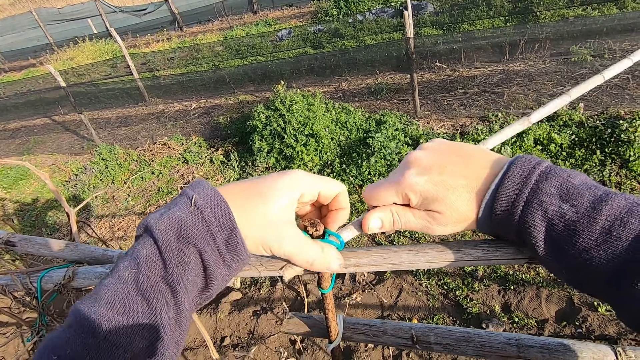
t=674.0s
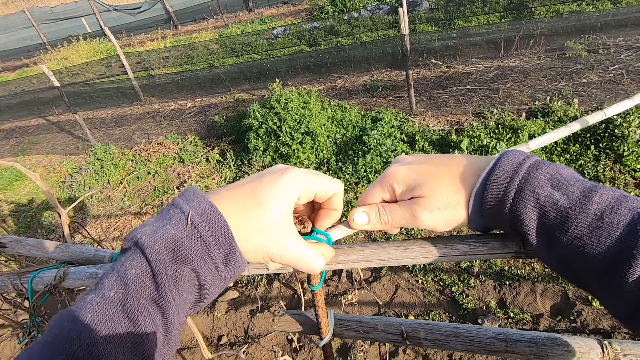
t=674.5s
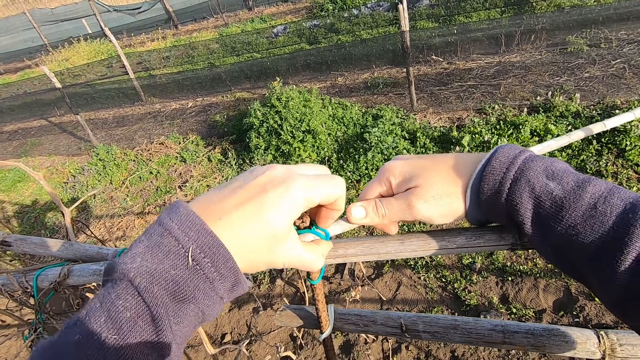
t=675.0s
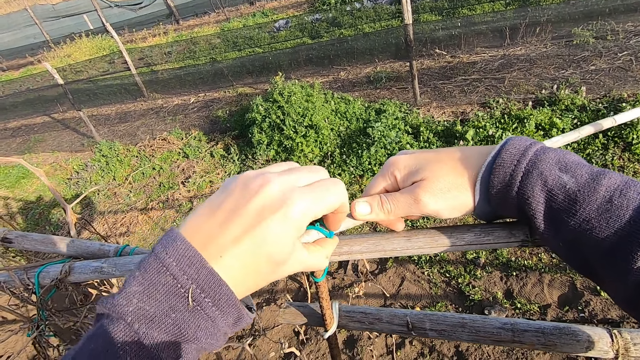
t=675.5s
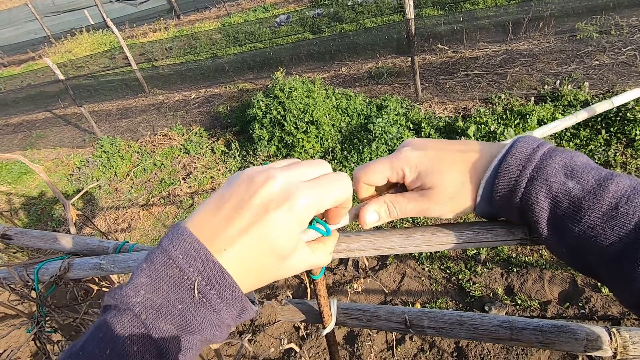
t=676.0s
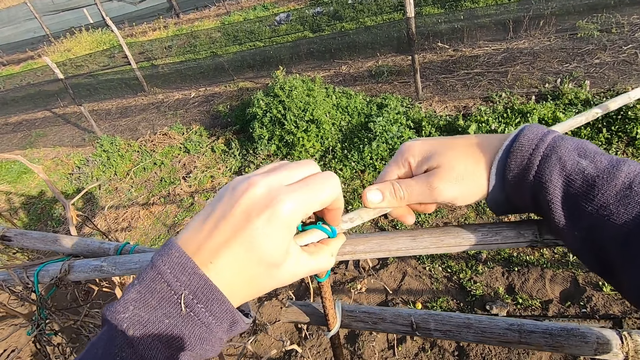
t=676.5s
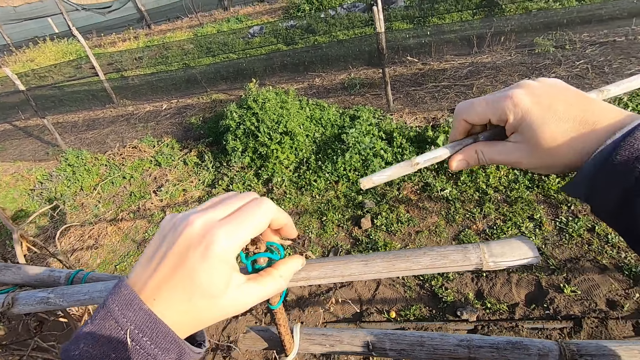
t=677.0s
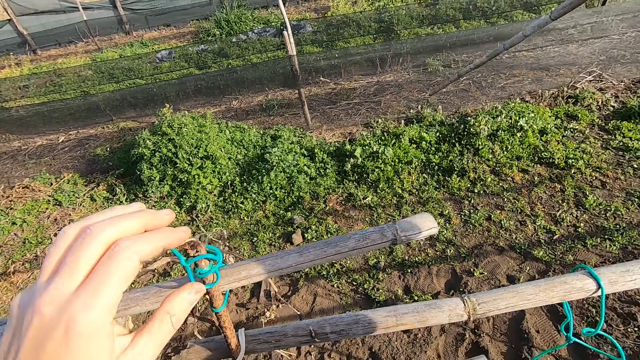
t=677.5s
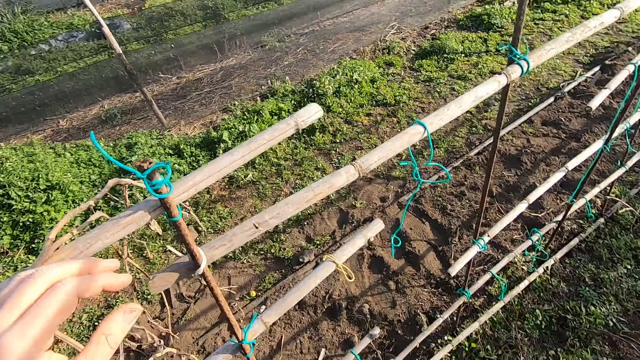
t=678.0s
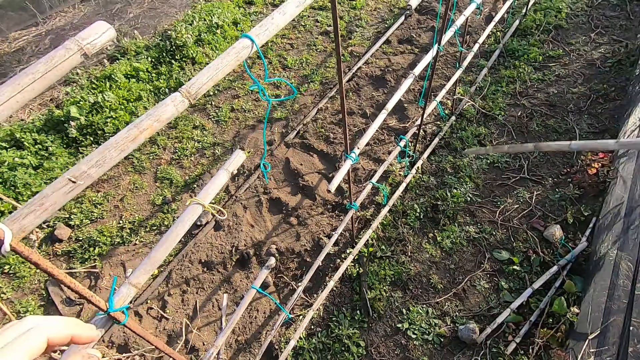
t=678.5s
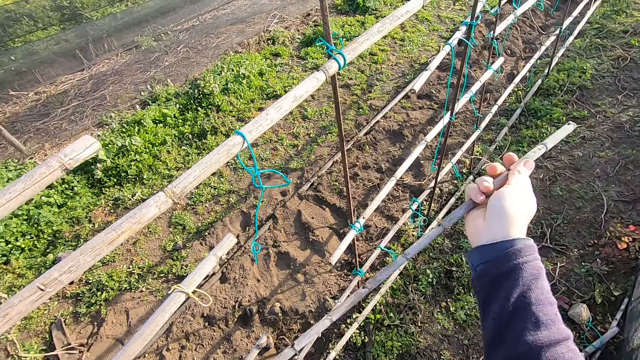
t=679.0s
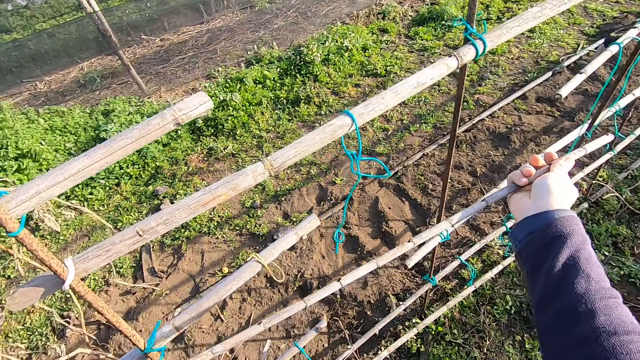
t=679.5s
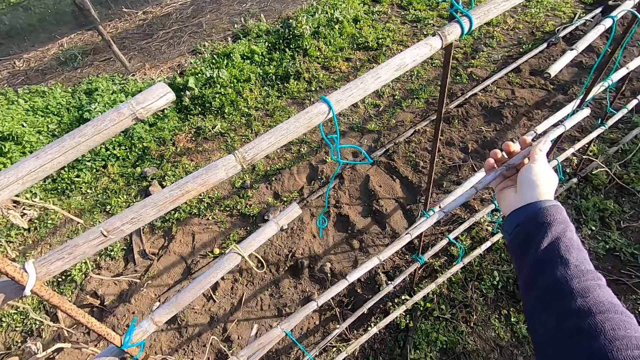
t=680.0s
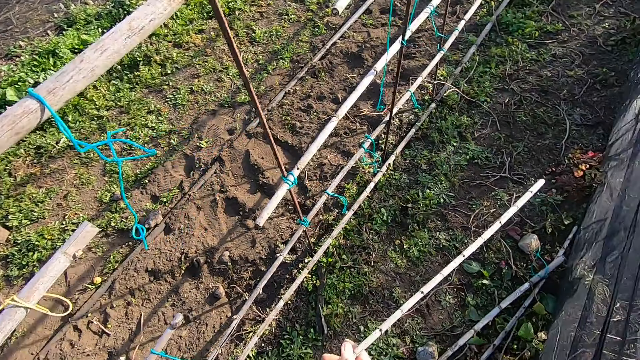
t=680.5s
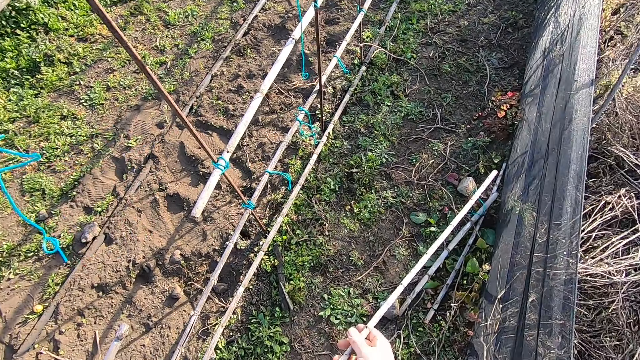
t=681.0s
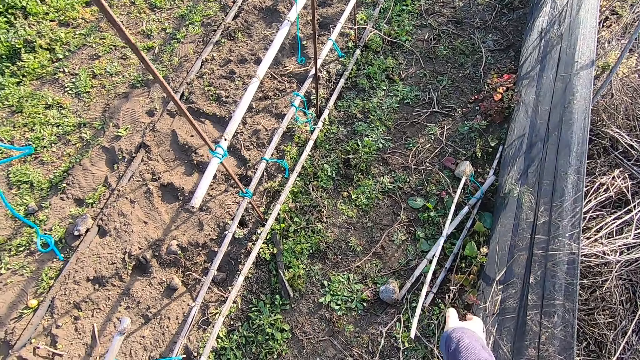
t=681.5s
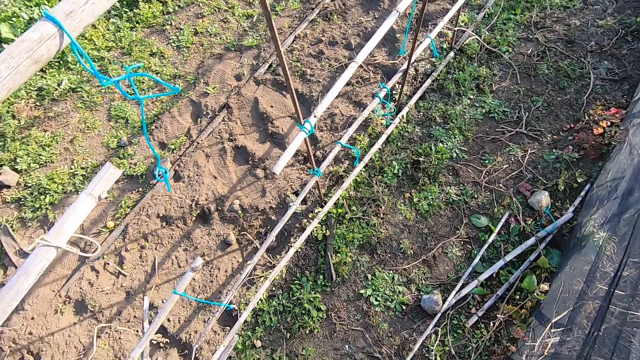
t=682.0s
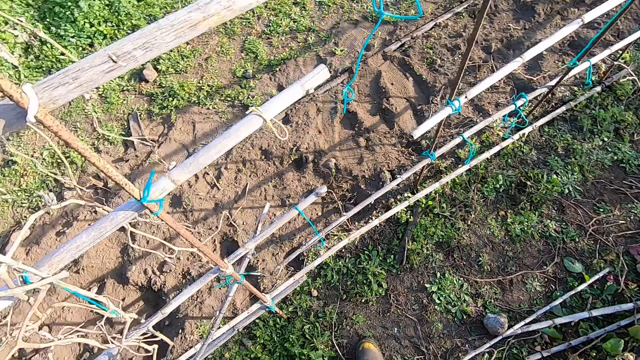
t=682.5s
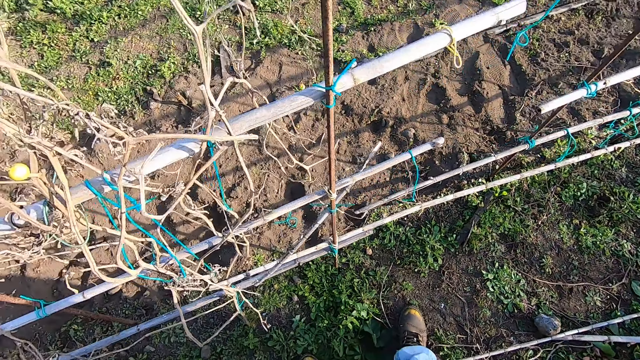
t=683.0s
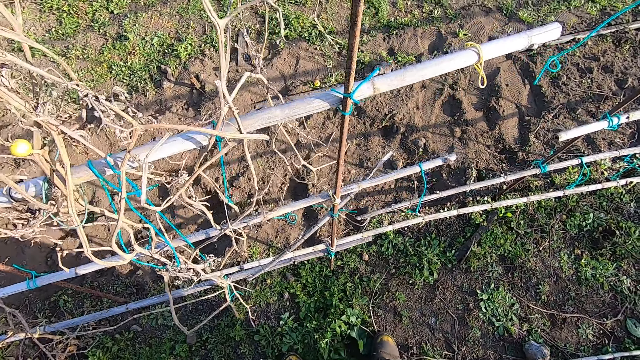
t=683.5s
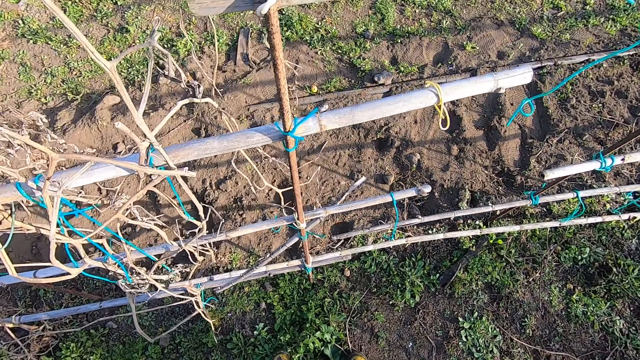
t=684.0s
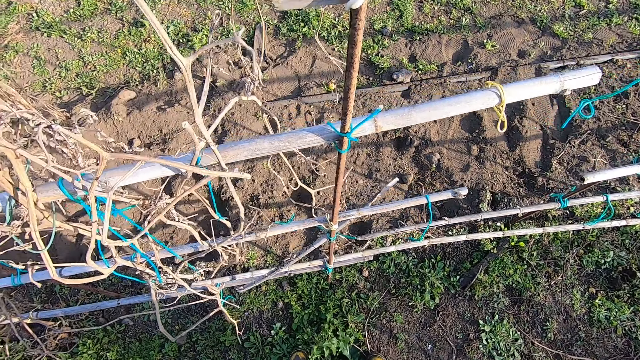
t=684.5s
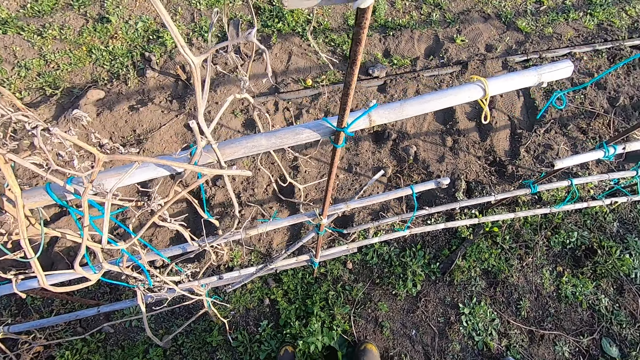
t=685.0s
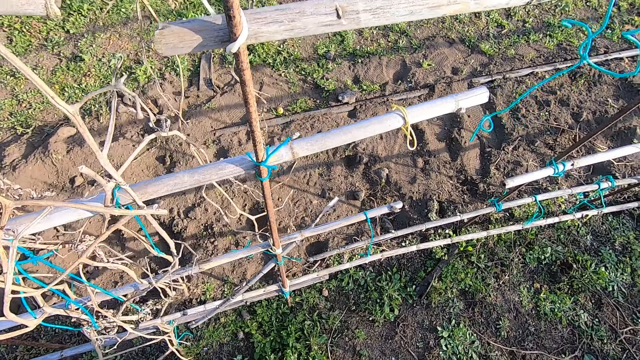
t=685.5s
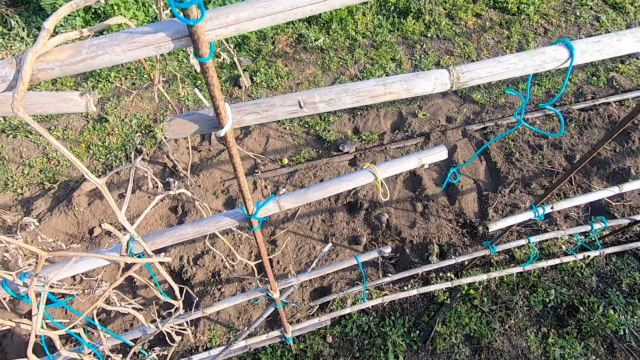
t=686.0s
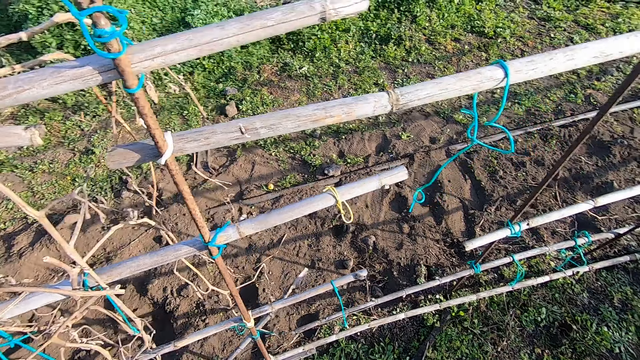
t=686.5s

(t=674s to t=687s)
The camera wearer pushes the plastic cable from the bamboo stick. They remove wood tied to an iron rod. They turn around. They bring the bamboo stick close to the tomato trellis. They throw the wood to the floor with the right hand. They turn around. They look around.

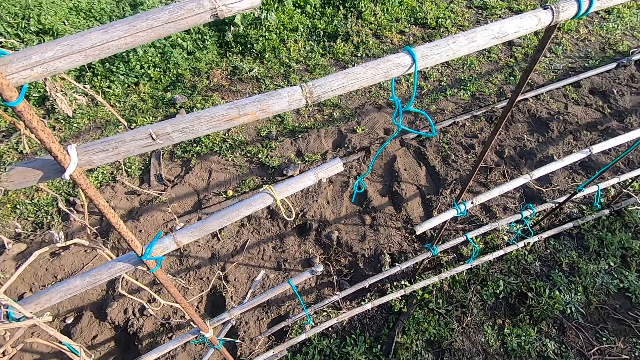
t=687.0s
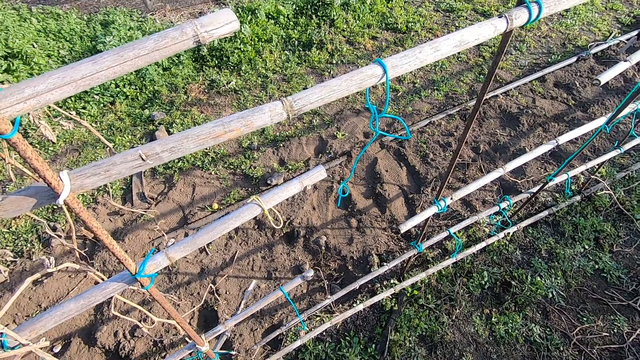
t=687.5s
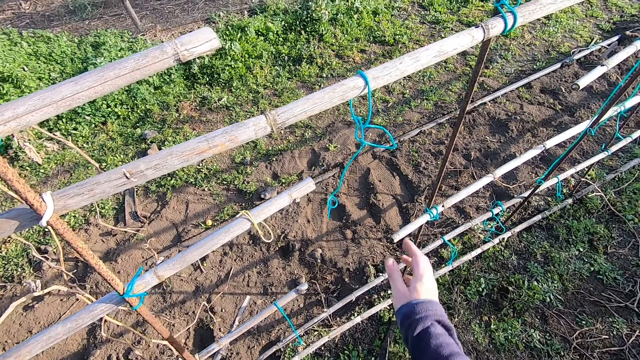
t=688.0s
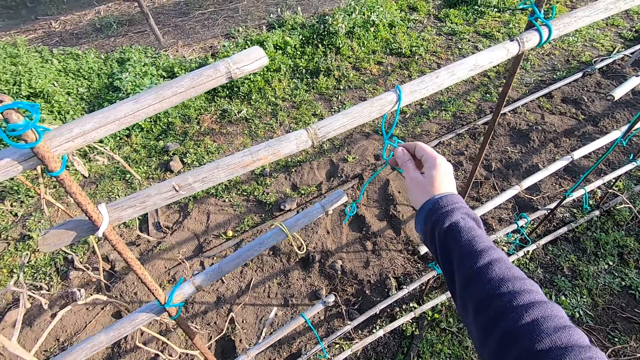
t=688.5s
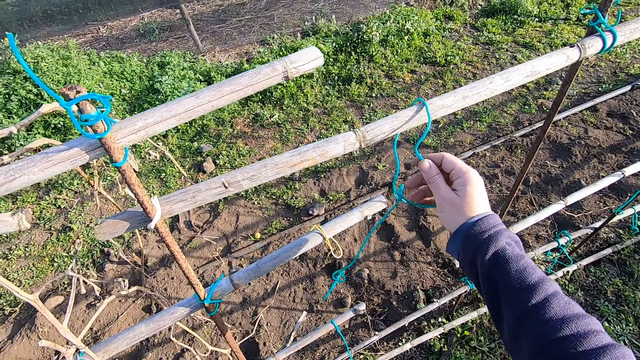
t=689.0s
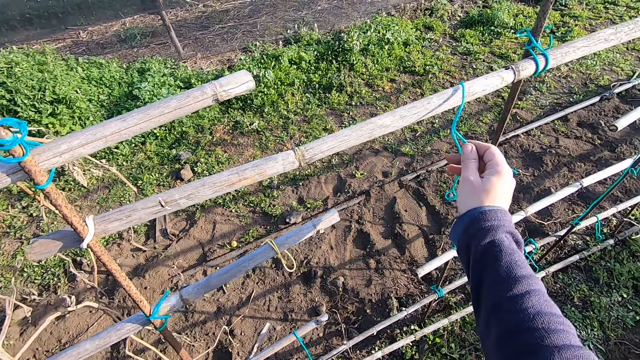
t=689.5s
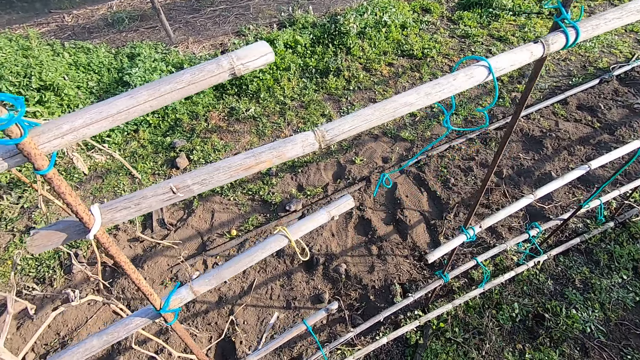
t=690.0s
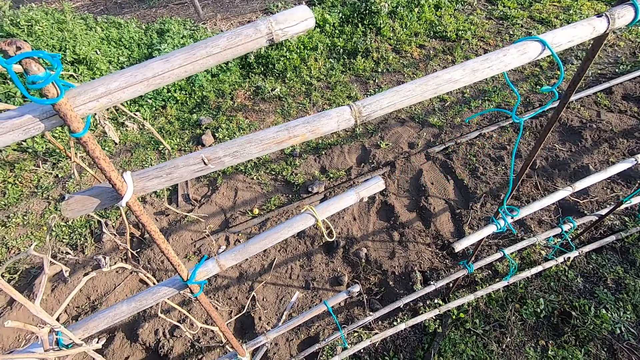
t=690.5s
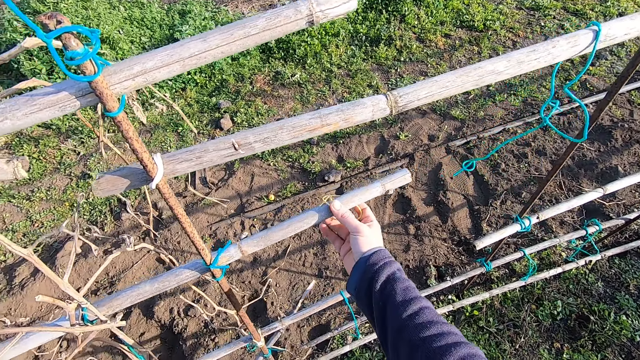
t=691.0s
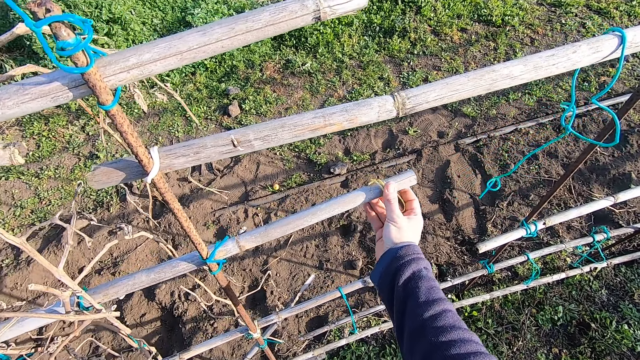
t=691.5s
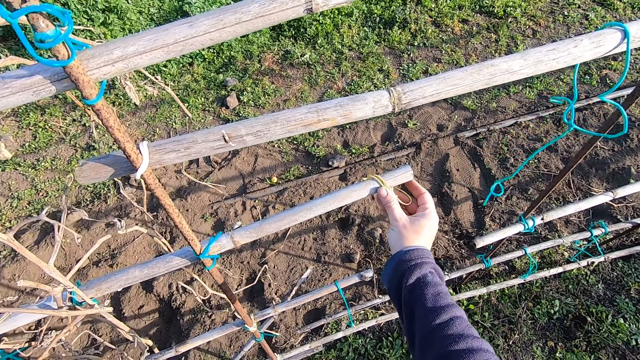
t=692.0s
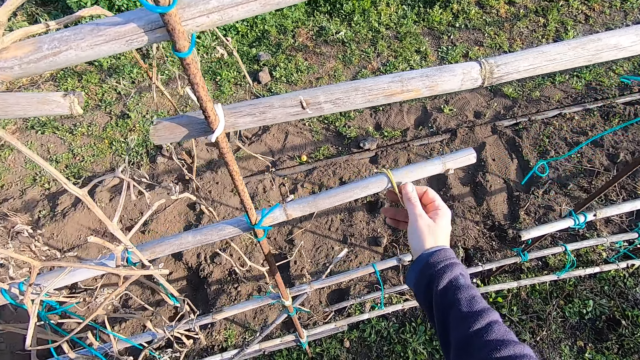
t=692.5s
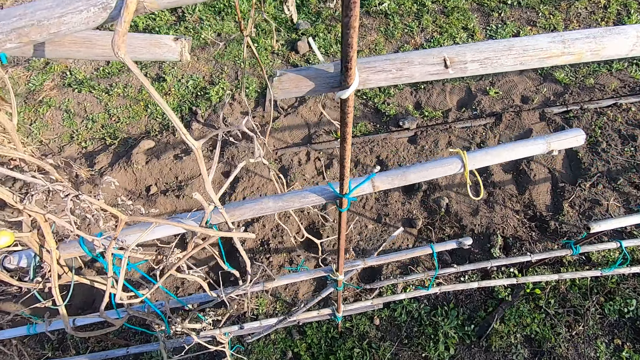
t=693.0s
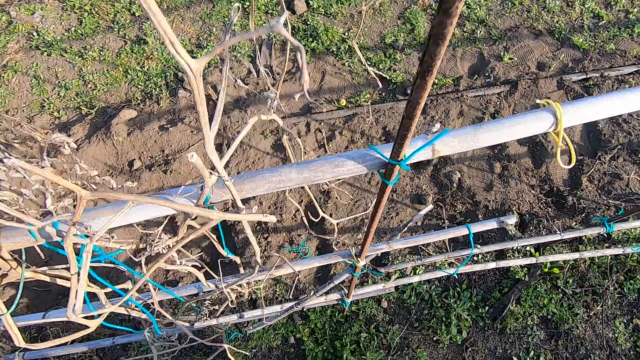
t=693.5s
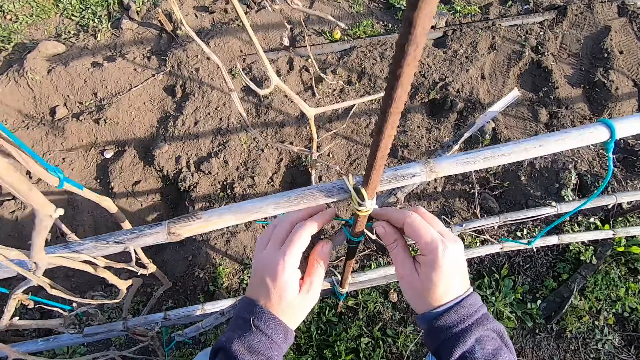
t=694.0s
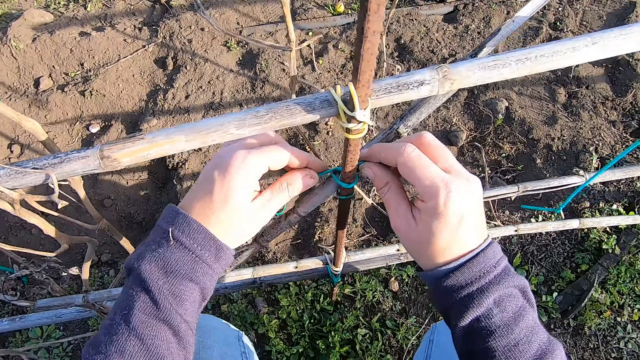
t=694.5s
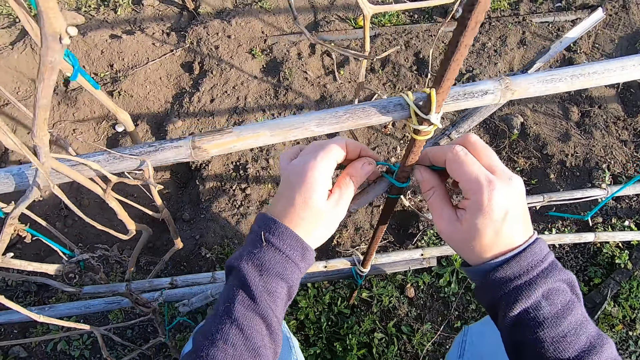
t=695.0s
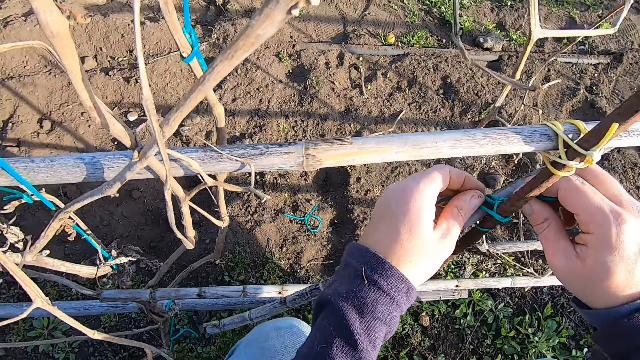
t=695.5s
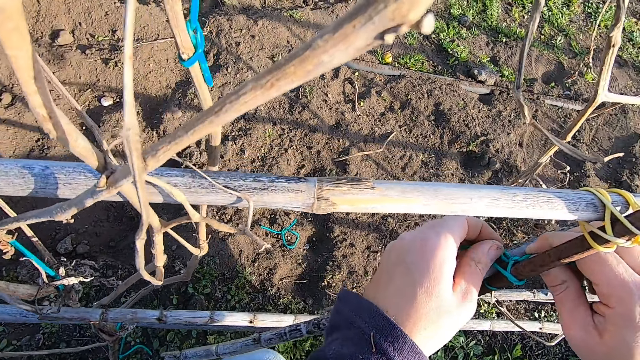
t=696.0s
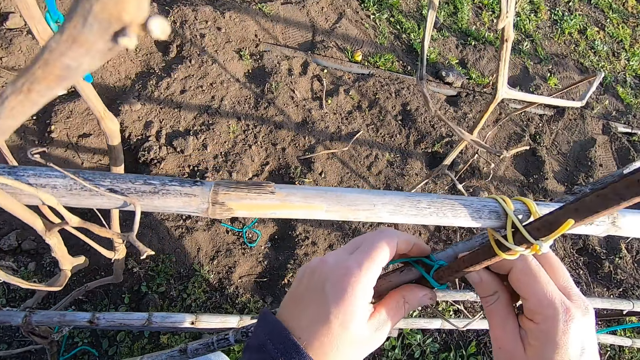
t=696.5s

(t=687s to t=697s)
The camera wearer touches a plastic cable. They move a rope on the wood fence. They touch another plastic cable. They move the rope on the wood fence. They squat and loosen the rope with both hands. They look around.
